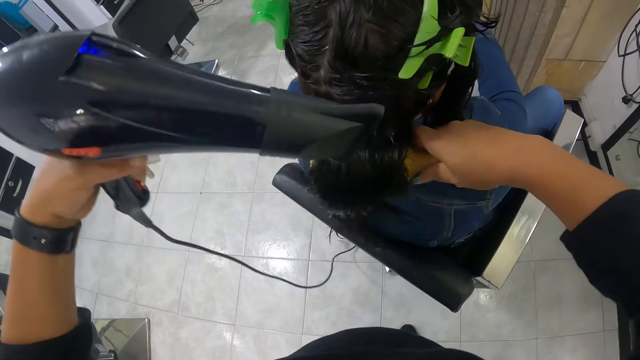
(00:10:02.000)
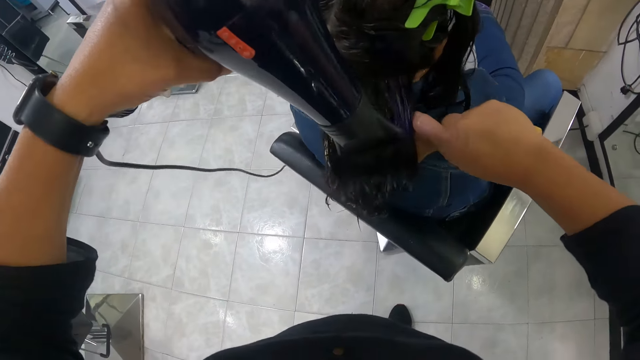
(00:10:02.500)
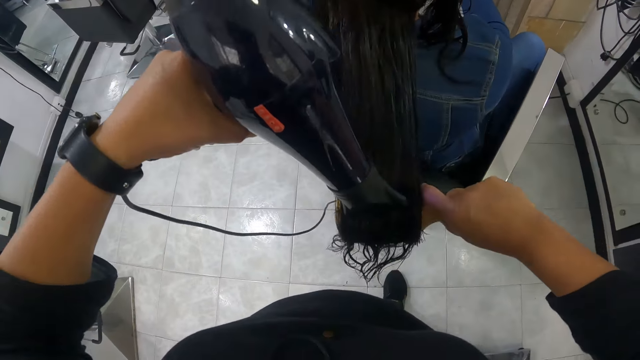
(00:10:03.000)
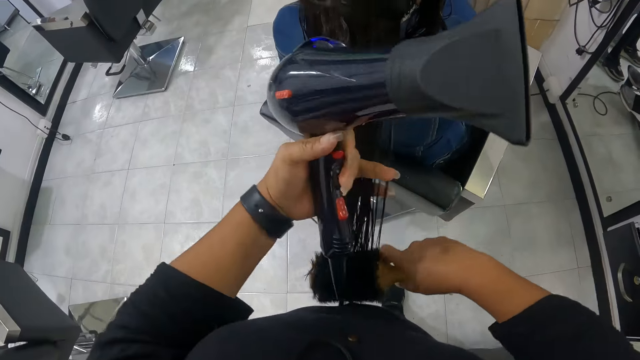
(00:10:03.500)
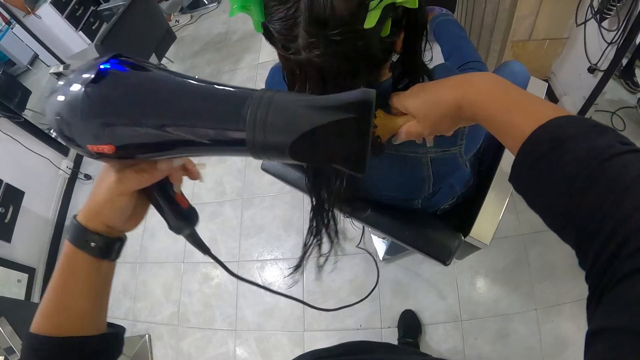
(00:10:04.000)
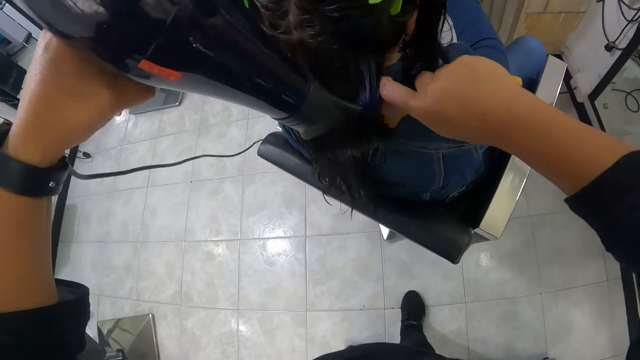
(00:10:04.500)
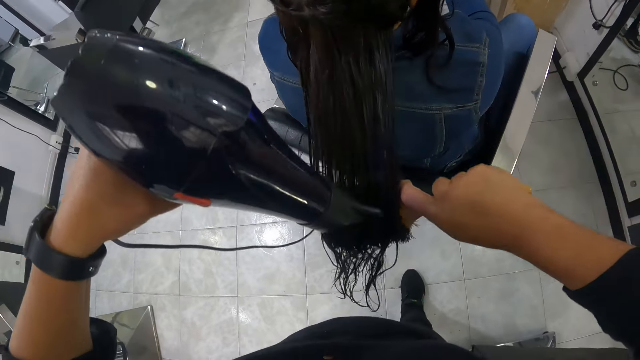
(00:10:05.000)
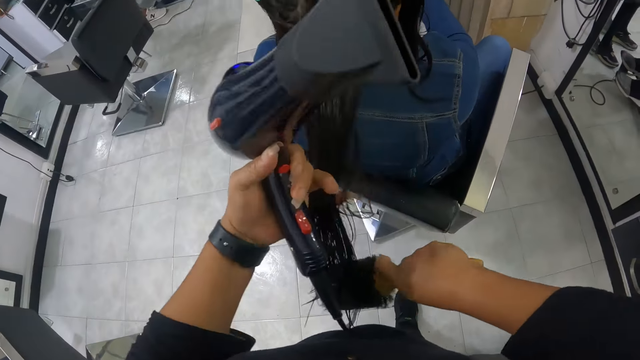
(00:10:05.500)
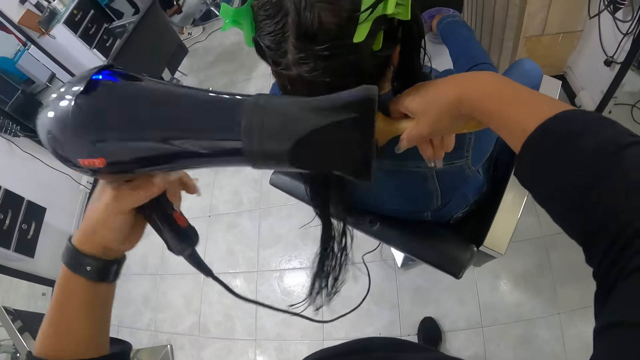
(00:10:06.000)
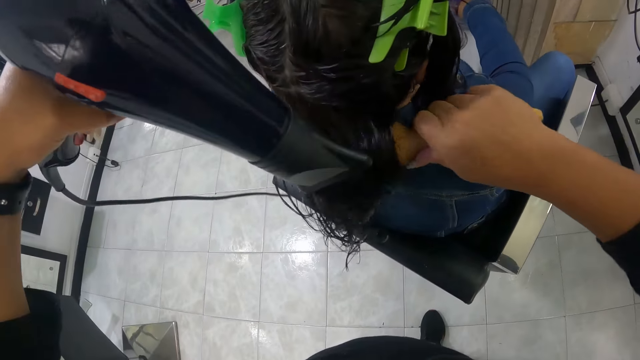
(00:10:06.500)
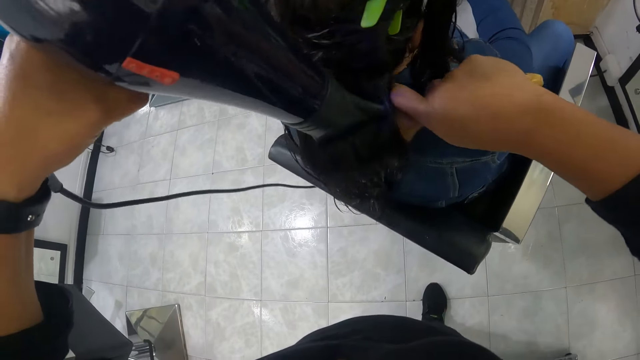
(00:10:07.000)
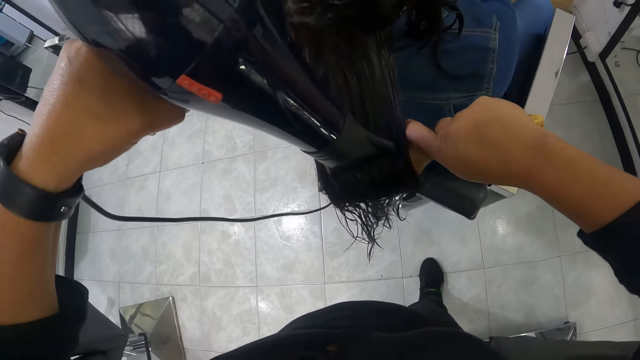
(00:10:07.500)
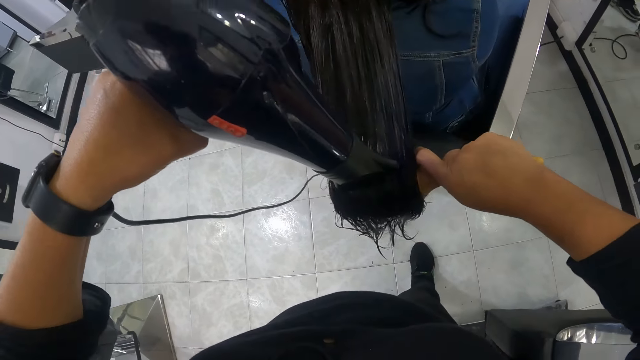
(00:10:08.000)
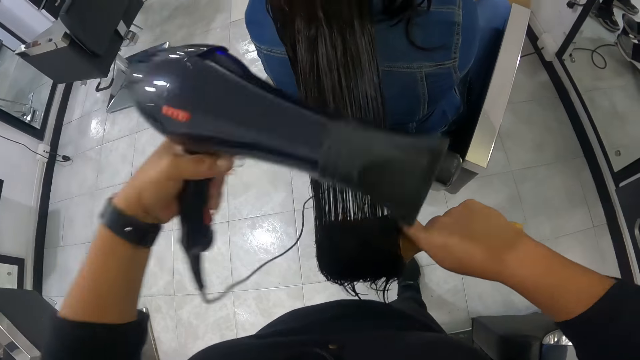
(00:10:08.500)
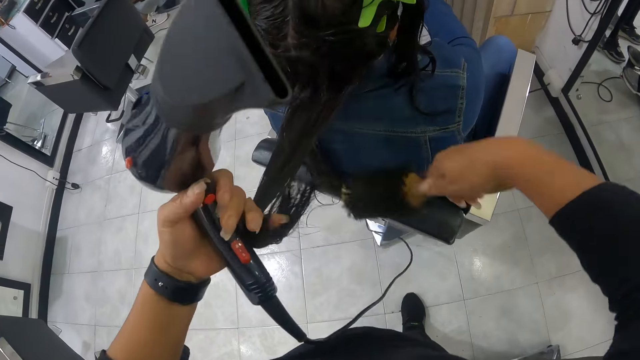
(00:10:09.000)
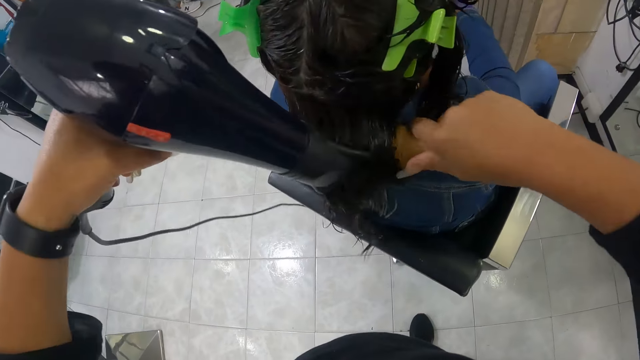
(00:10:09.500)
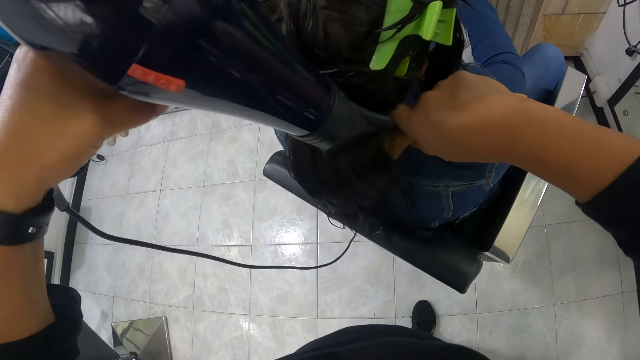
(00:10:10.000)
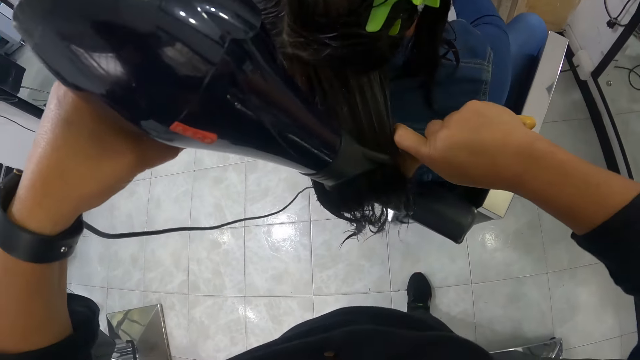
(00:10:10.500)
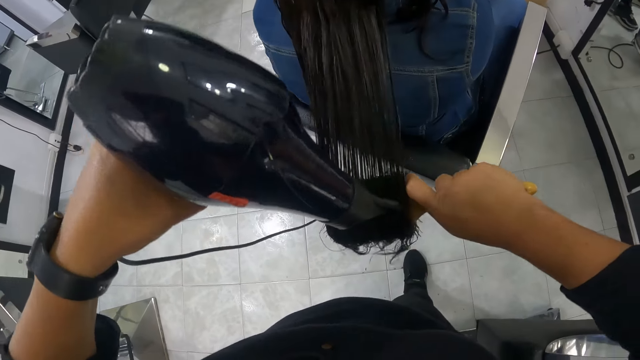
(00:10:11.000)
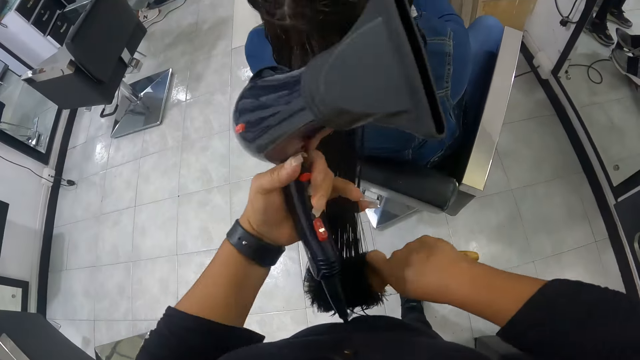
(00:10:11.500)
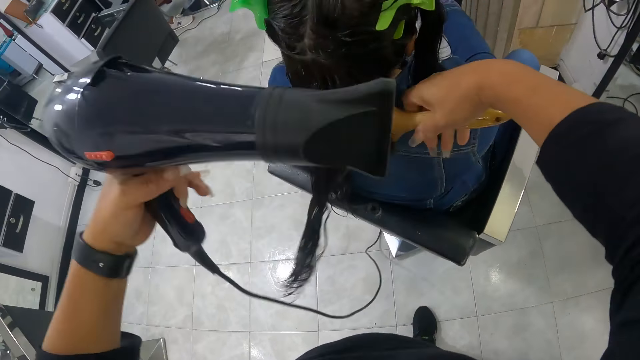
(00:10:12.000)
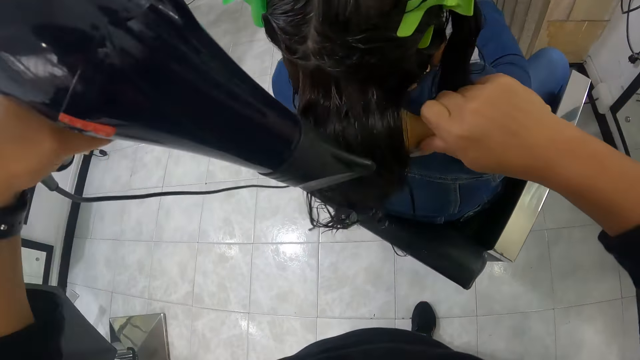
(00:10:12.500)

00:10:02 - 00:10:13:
The camera wearer combs the hair with the blow-dryer. She dries the hair of a woman with the hand dryer and the brush in her hands.

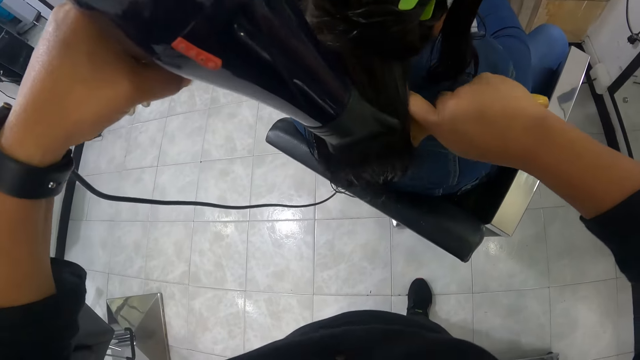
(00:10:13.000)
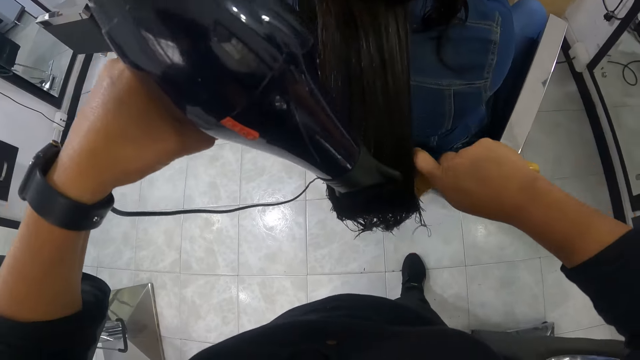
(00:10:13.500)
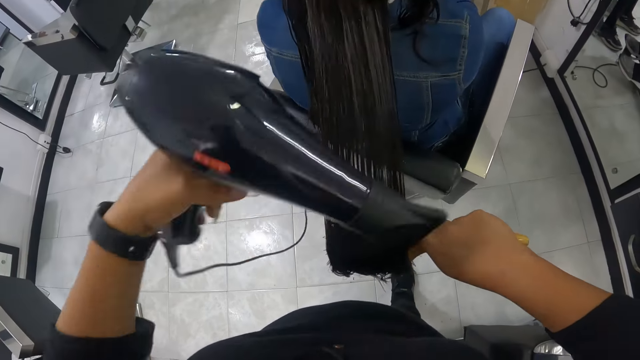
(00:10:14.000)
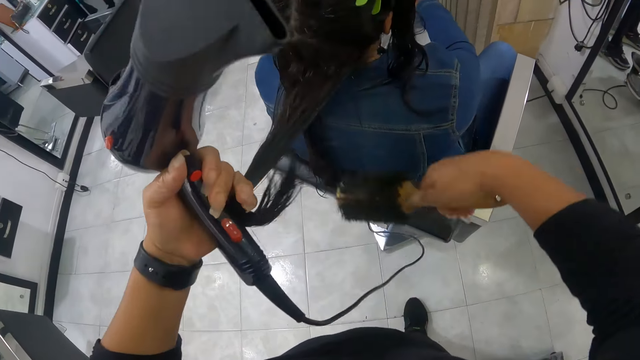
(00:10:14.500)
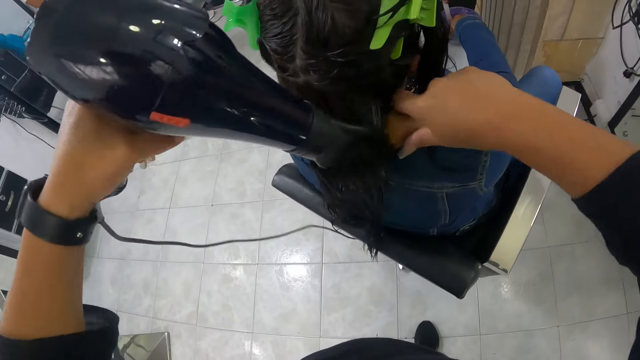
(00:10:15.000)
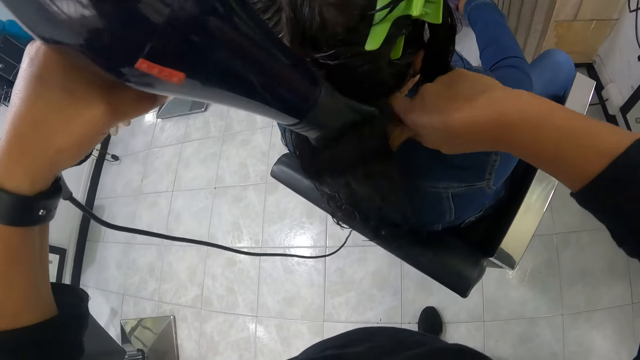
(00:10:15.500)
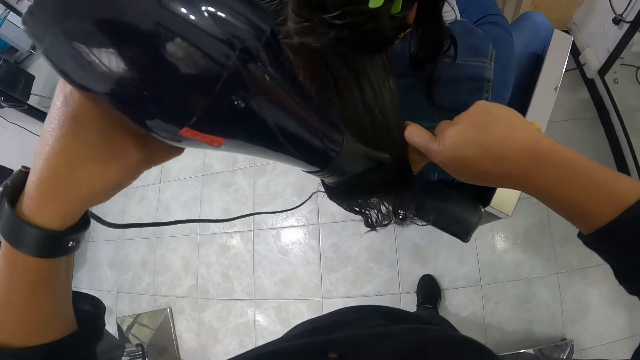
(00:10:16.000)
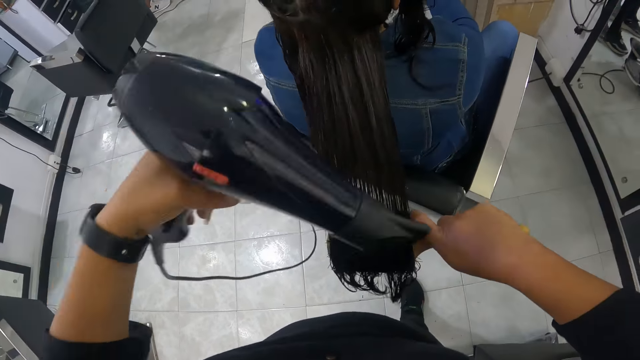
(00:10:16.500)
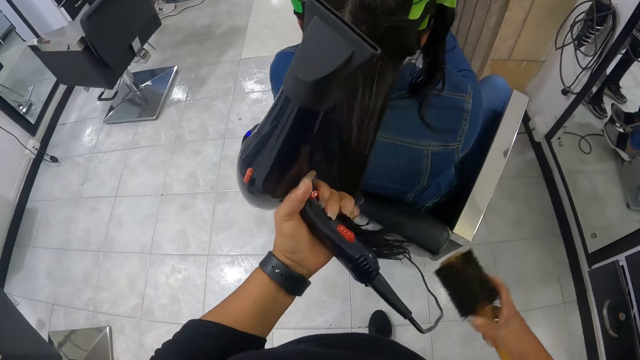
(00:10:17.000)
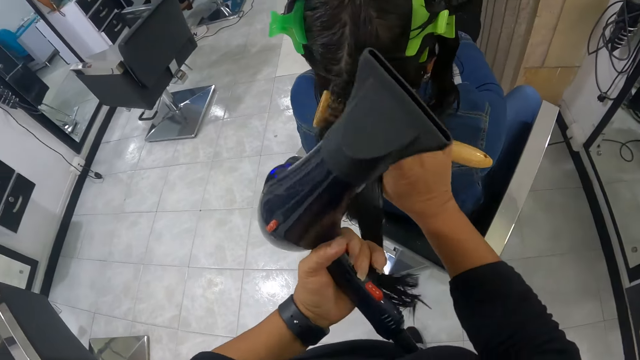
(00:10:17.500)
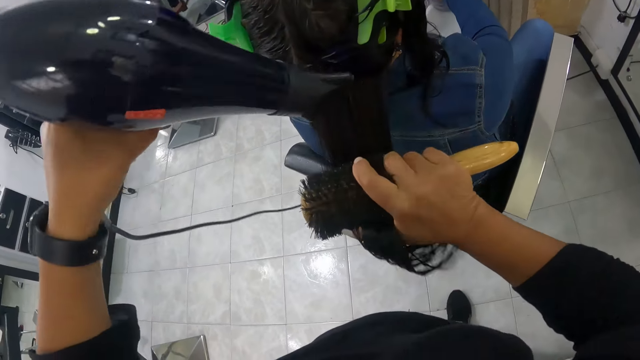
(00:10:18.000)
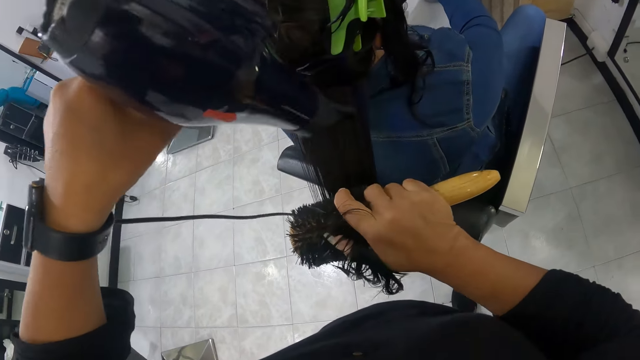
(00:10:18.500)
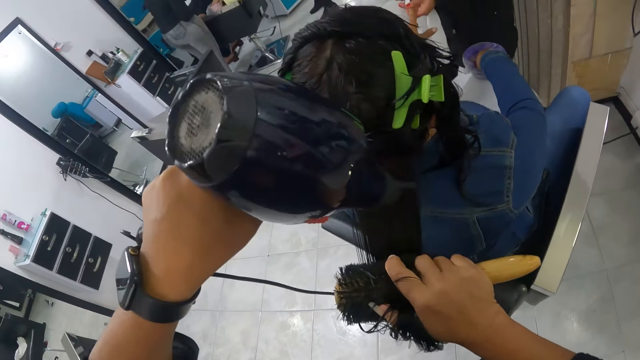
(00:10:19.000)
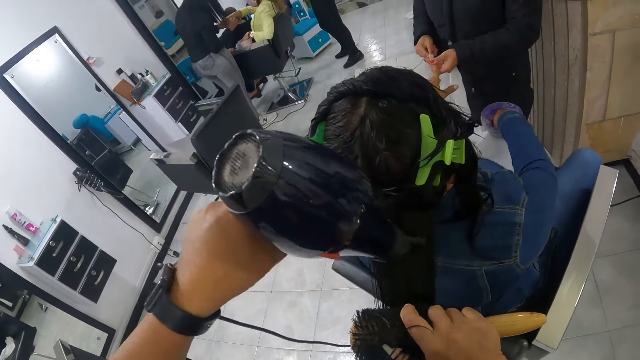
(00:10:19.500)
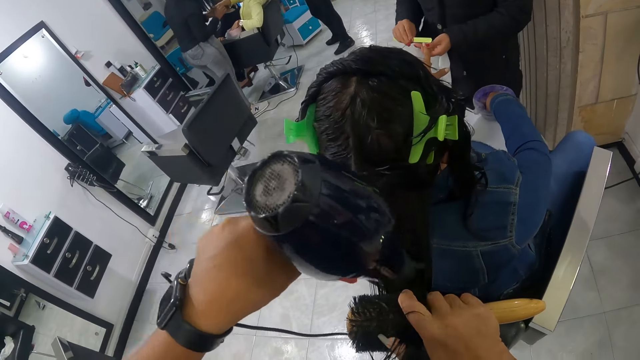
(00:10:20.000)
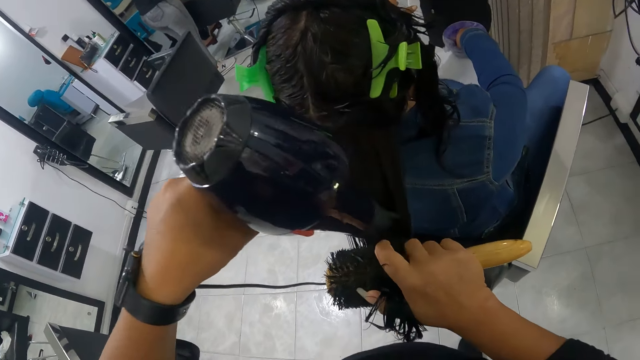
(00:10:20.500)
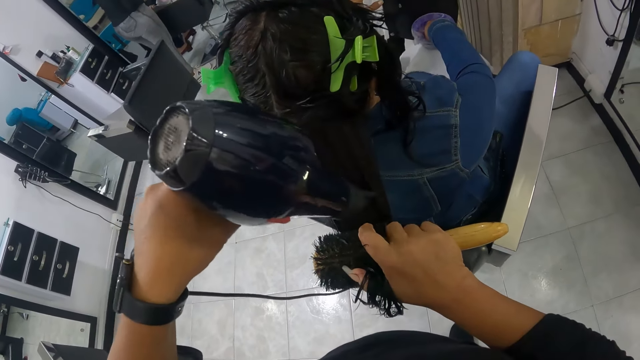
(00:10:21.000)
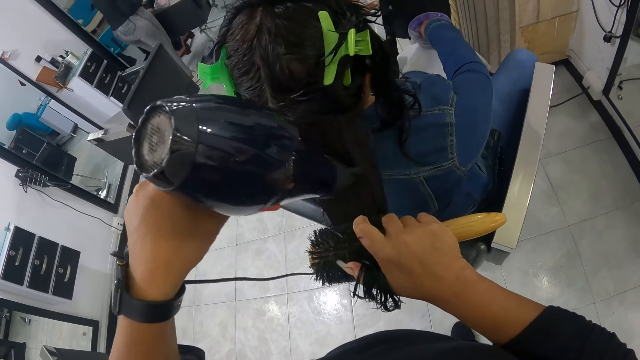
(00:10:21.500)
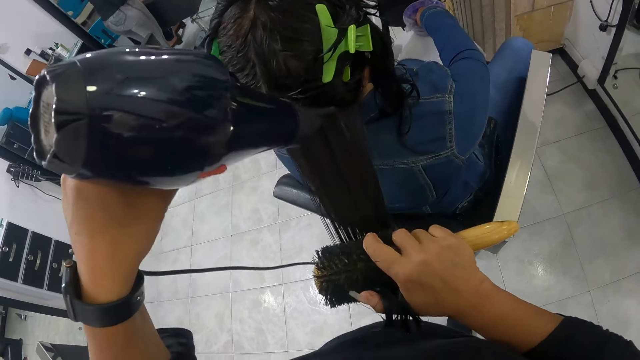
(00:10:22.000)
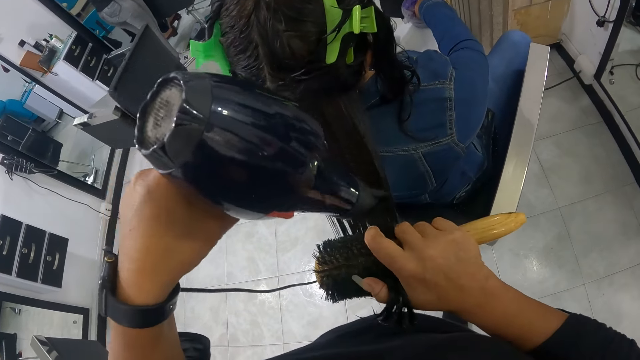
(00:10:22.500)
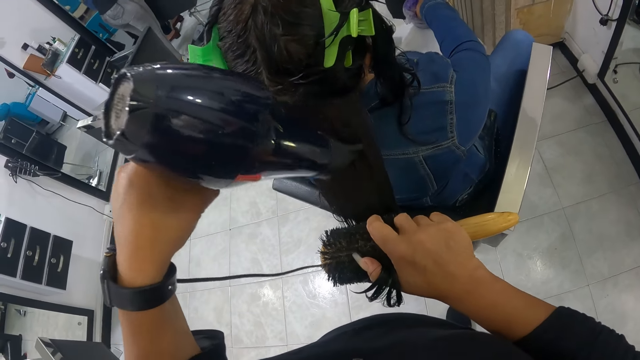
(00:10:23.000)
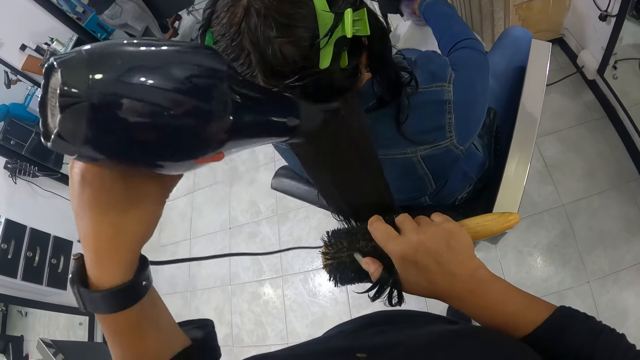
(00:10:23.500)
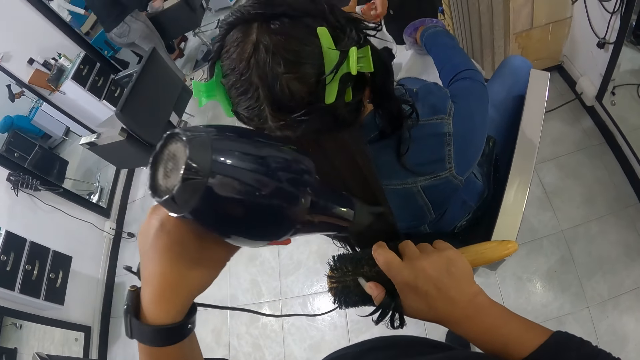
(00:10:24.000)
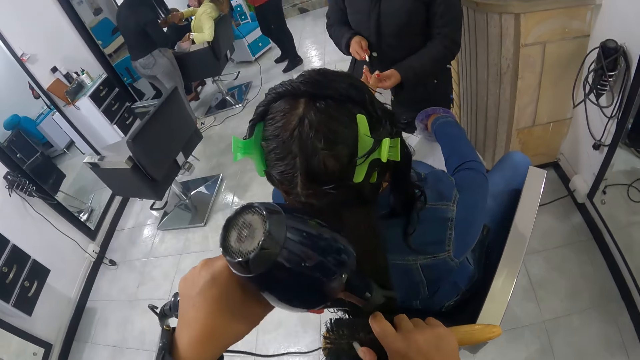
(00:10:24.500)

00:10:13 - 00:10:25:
A woman files the right hand nails of another woman with a nail finger in her hands.
